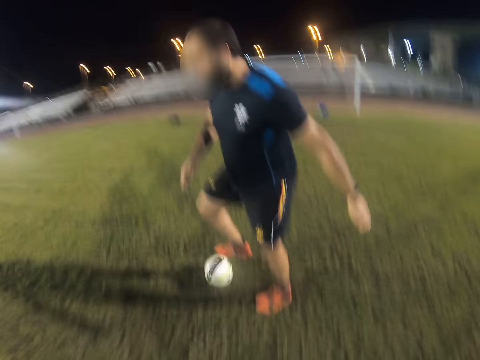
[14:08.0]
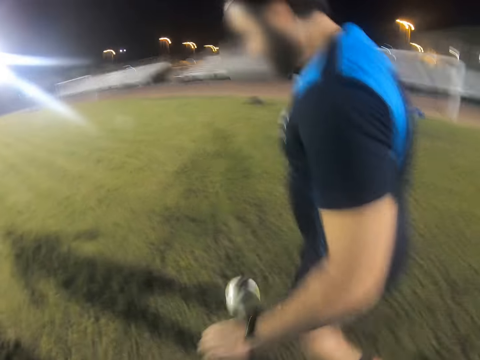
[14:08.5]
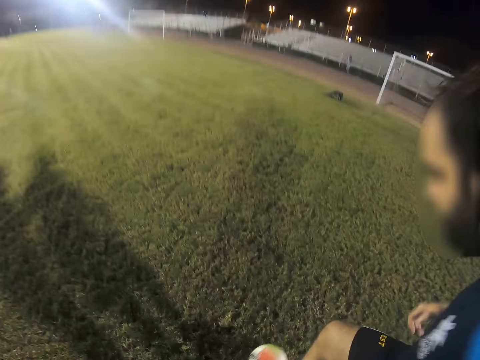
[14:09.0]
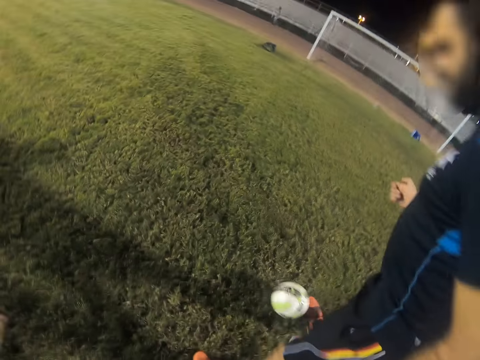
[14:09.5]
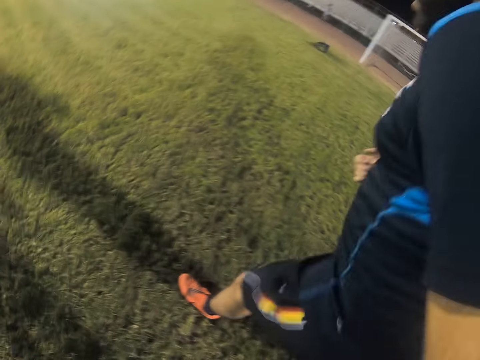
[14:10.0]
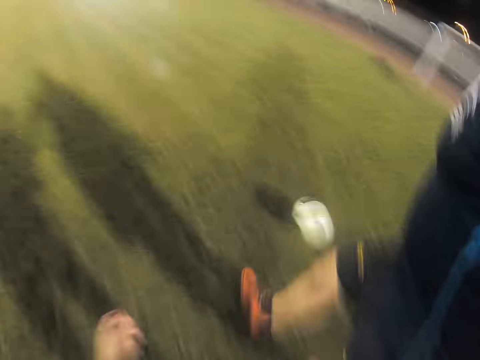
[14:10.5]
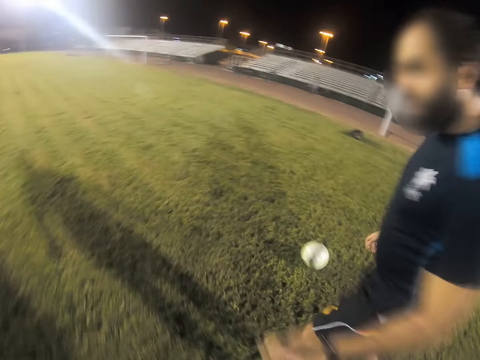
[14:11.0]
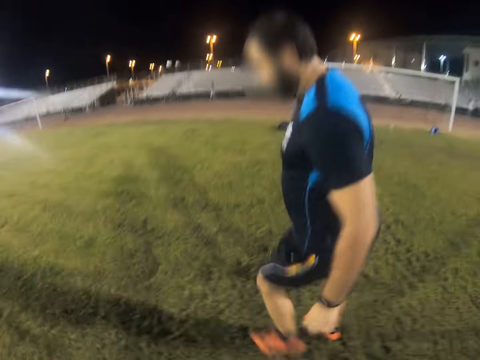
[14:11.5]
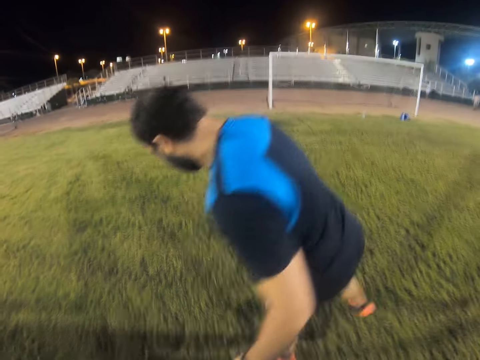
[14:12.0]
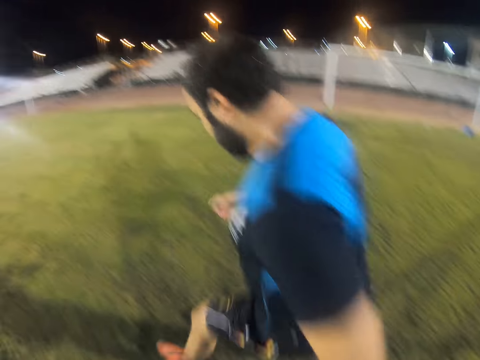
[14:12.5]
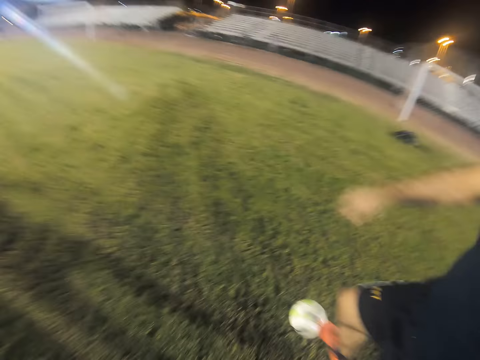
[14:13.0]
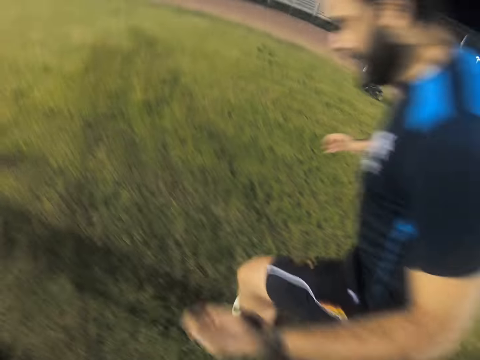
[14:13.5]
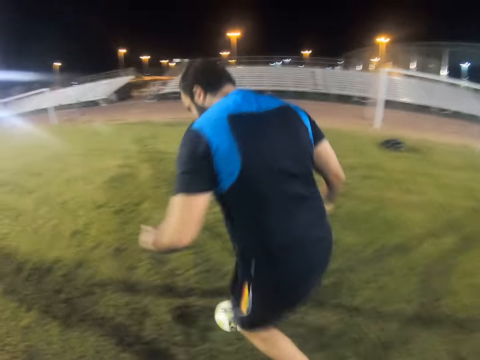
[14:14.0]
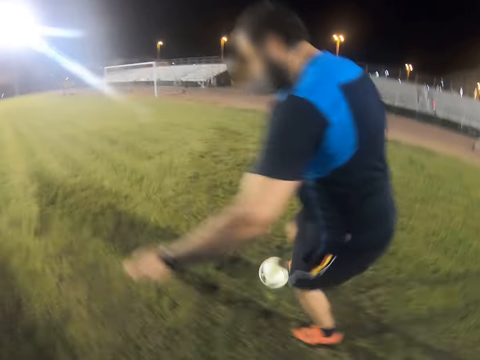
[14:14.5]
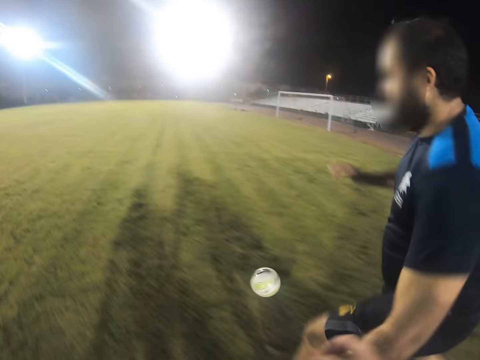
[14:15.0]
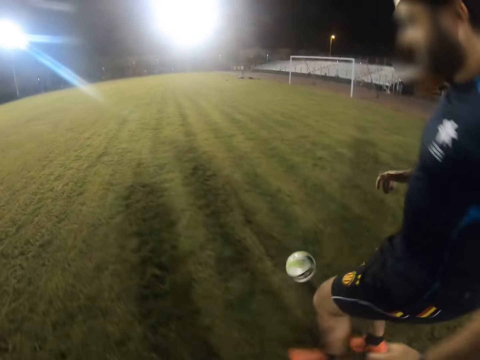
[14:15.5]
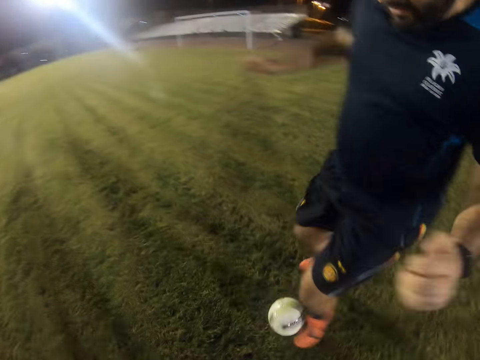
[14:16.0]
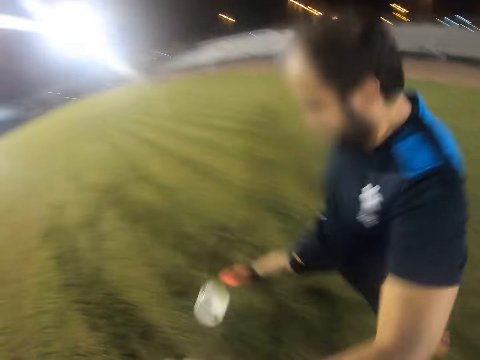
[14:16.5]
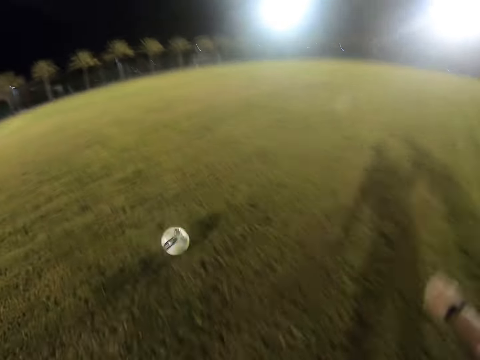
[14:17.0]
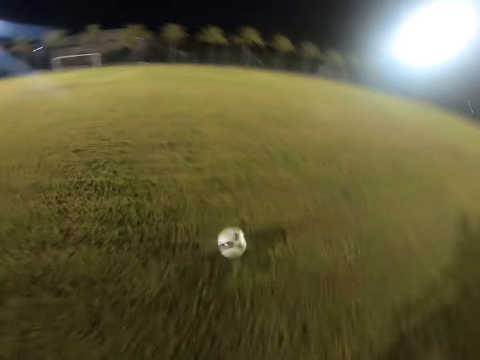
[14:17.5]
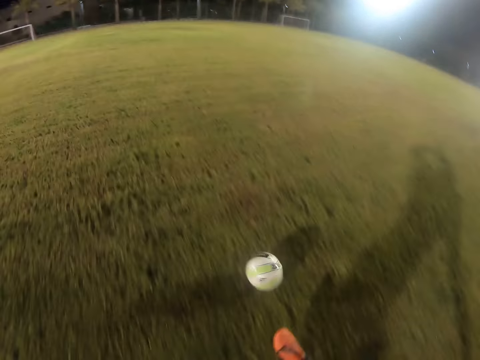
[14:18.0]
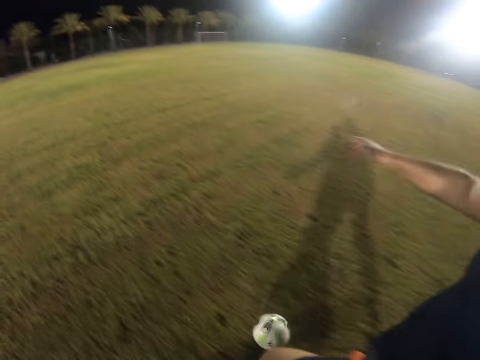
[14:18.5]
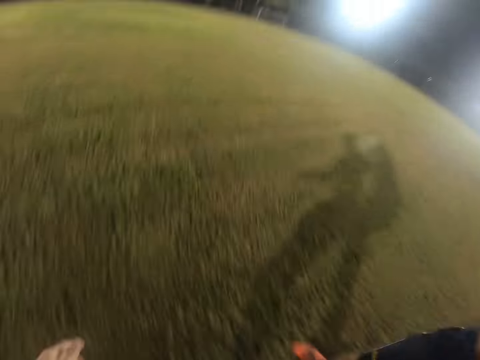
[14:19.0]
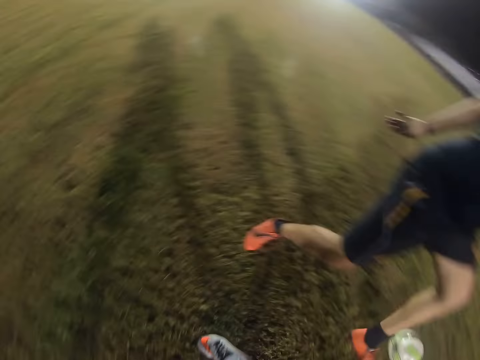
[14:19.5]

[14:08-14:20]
A man plays football. The man kicks the ball.

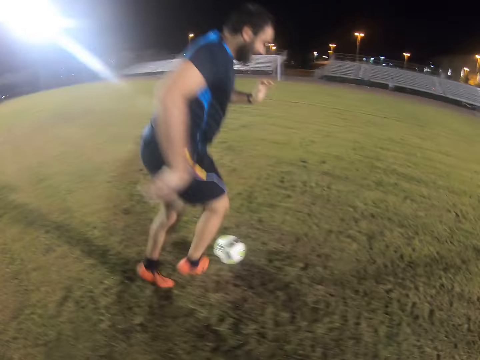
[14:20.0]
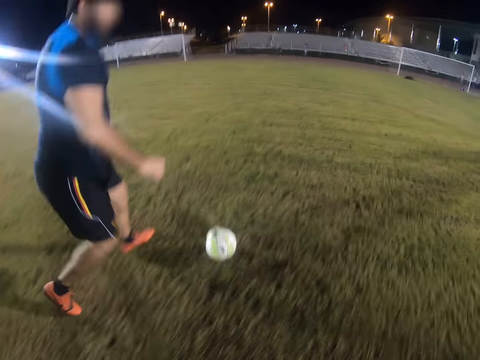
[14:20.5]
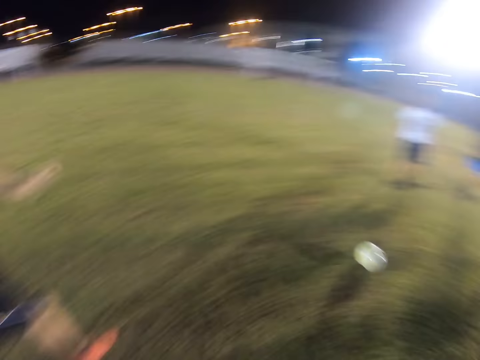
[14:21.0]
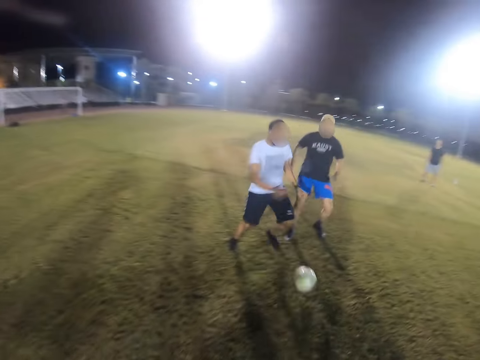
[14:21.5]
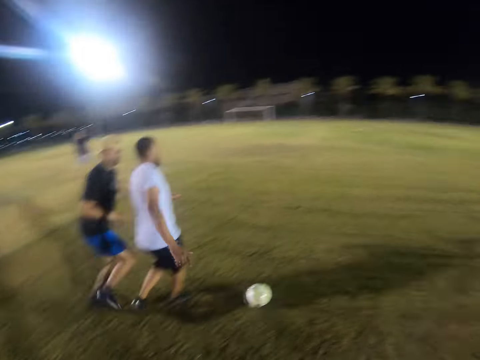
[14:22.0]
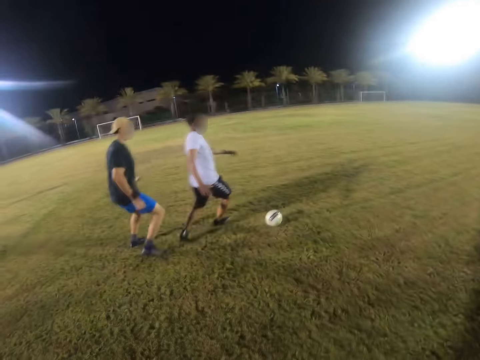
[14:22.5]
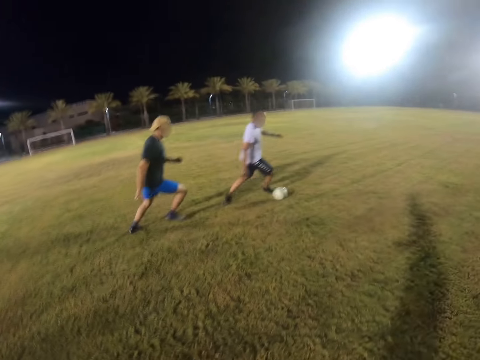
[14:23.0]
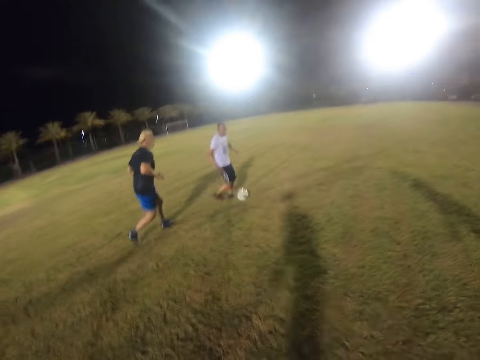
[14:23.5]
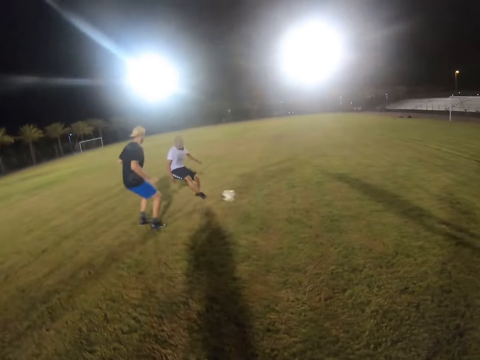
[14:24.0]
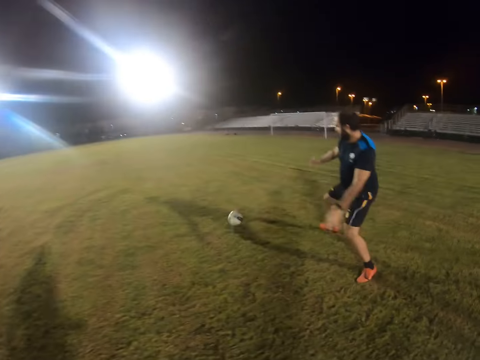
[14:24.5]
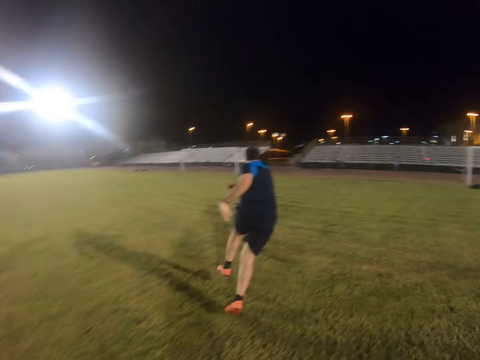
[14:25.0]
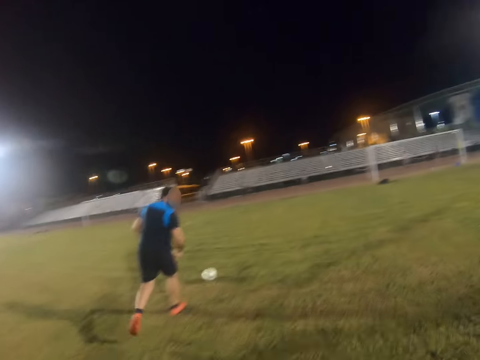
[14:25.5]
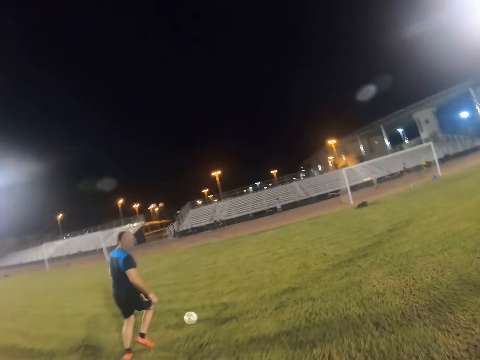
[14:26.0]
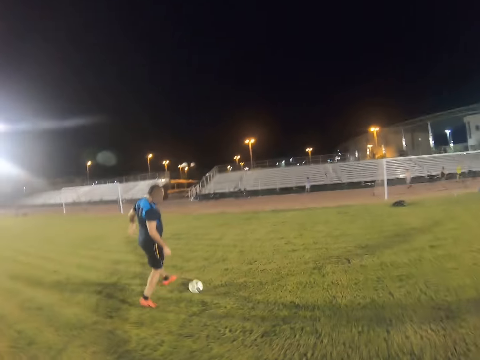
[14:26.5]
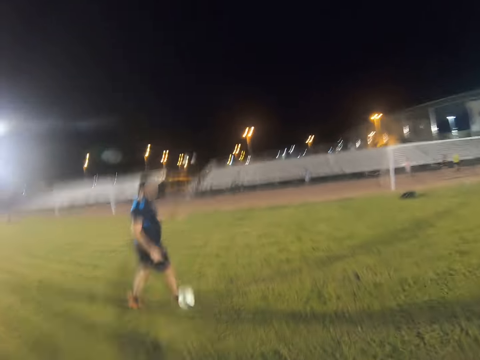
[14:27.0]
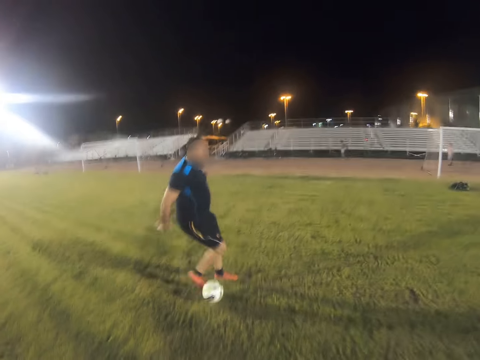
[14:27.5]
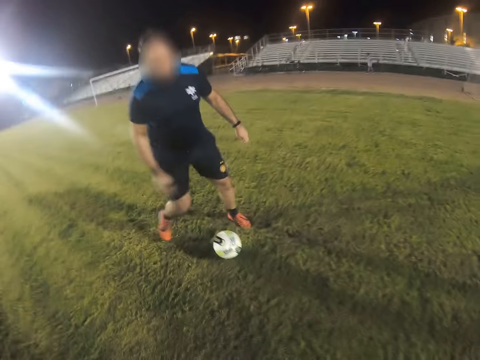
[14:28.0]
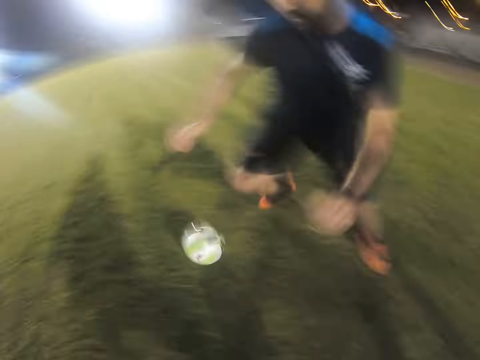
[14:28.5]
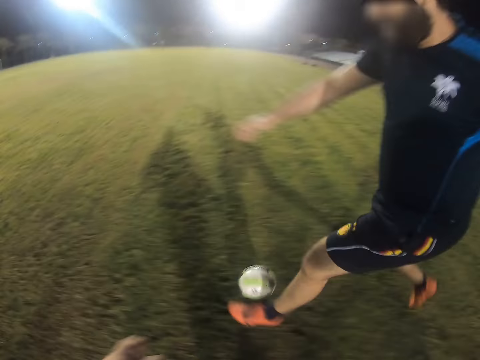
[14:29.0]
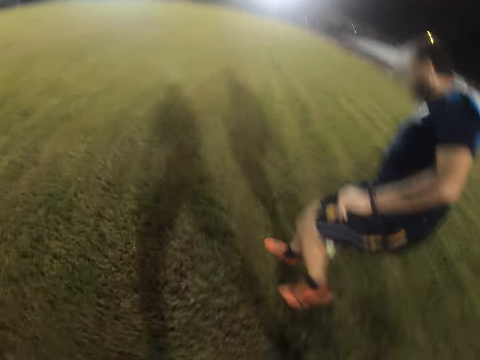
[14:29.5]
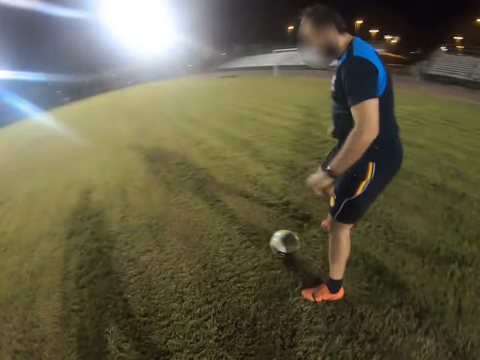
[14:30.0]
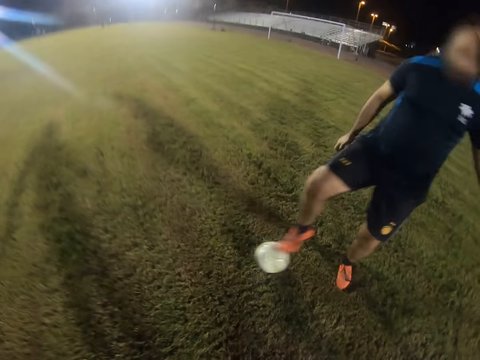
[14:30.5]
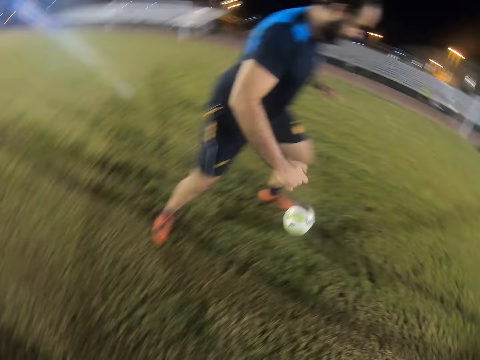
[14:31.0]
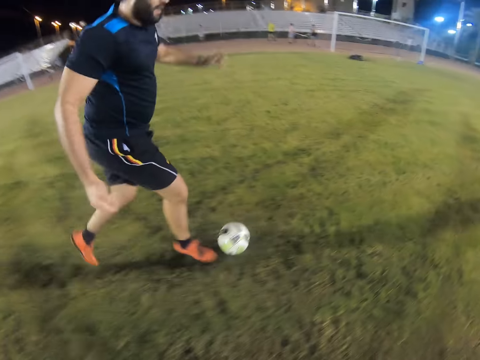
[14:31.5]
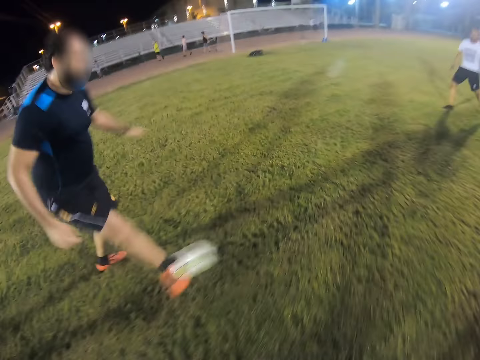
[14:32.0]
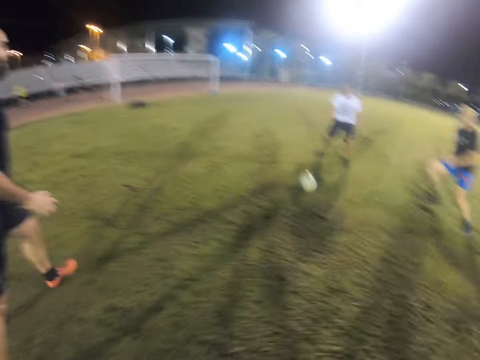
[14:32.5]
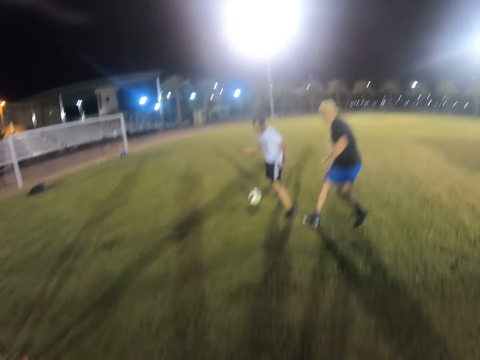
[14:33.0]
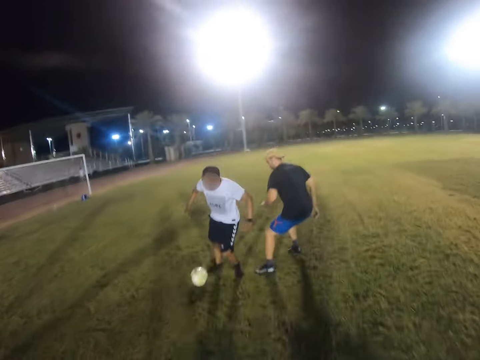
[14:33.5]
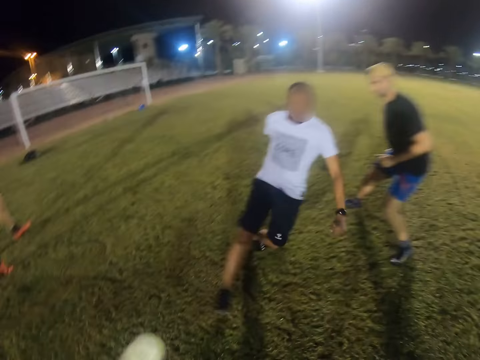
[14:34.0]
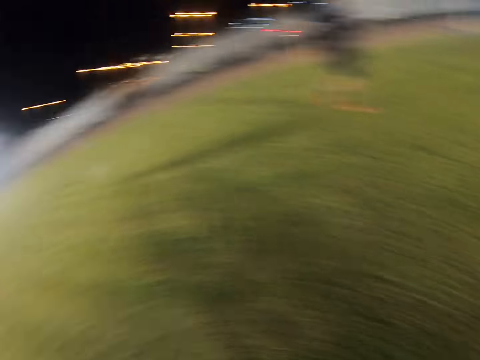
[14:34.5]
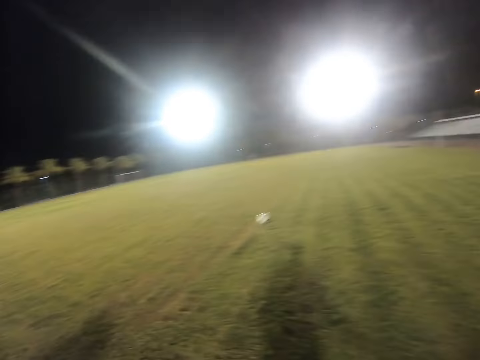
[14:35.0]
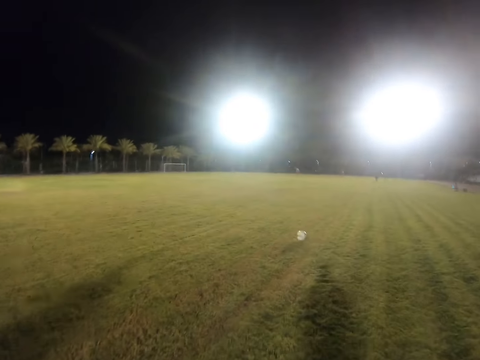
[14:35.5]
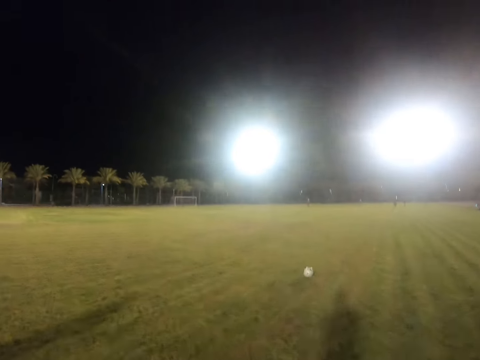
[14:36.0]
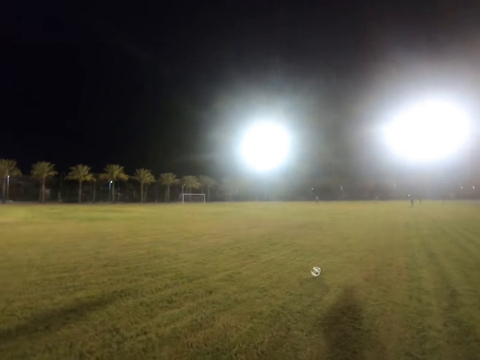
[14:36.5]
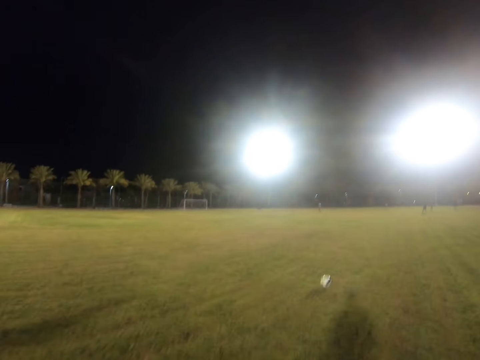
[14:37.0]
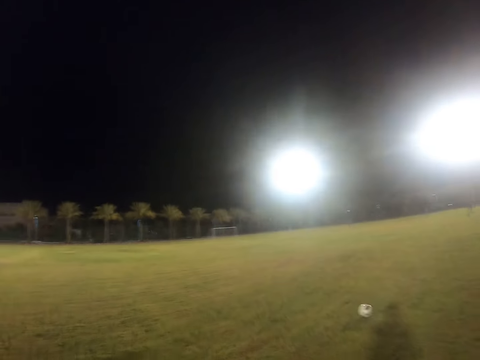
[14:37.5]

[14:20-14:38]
A man plays football. The camera wearer kicks the ball. A person takes the ball. Another man plays football. The person kicks the ball to the camera wearer. The first man plays football. The camera wearer runs after the ball. The person kicks the ball out.
